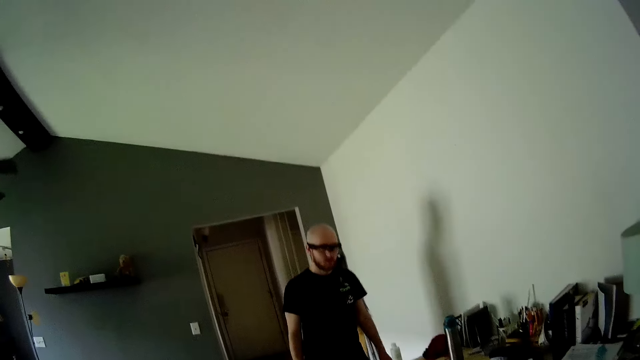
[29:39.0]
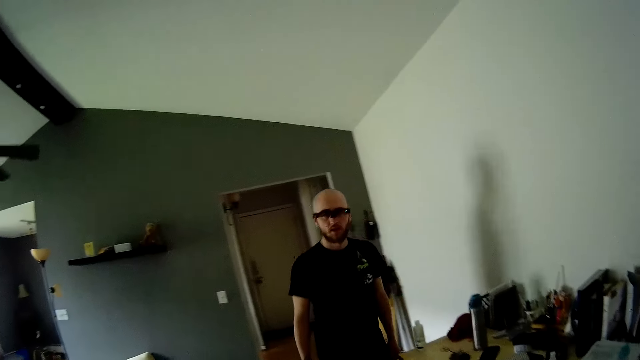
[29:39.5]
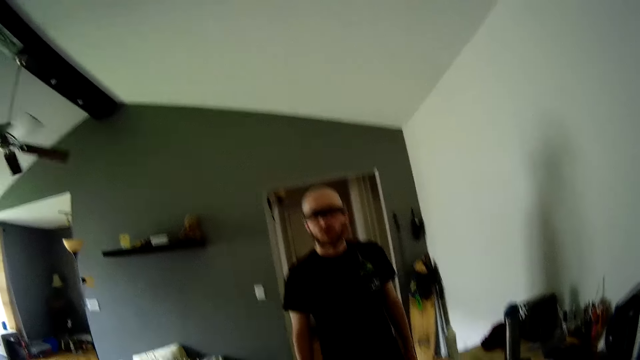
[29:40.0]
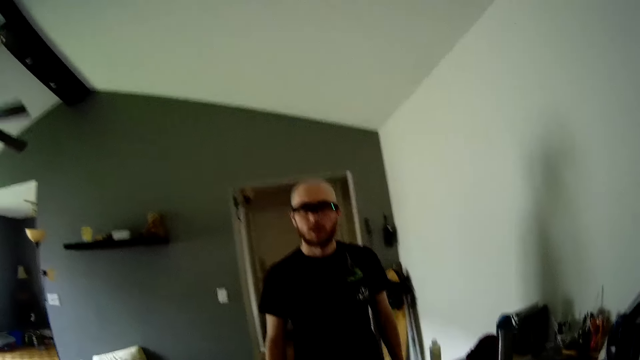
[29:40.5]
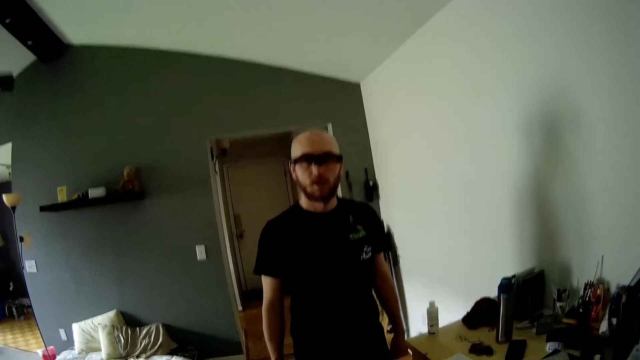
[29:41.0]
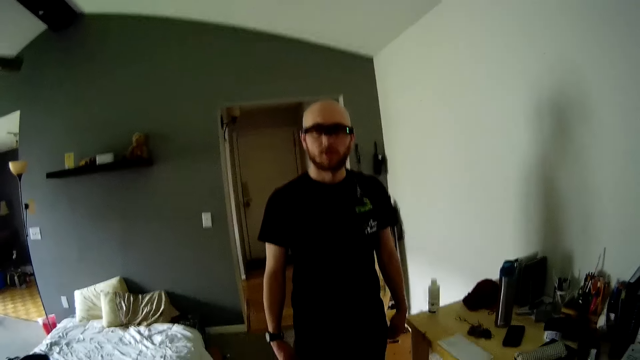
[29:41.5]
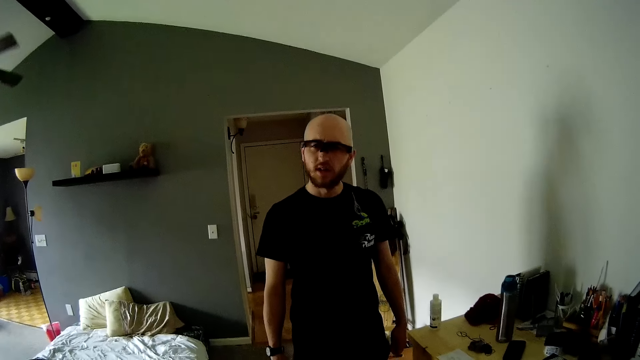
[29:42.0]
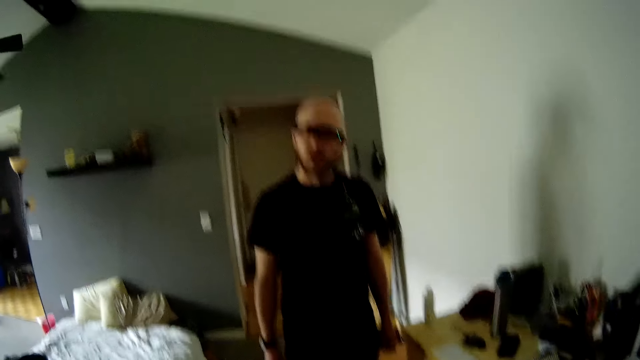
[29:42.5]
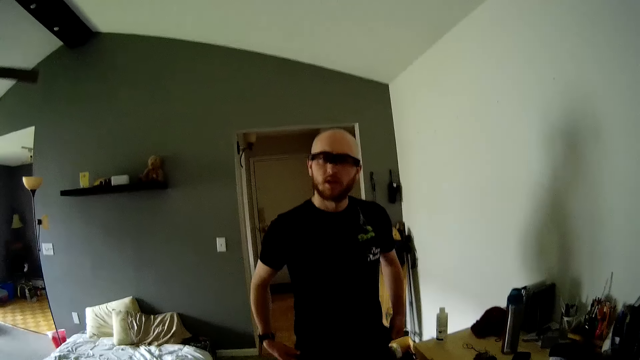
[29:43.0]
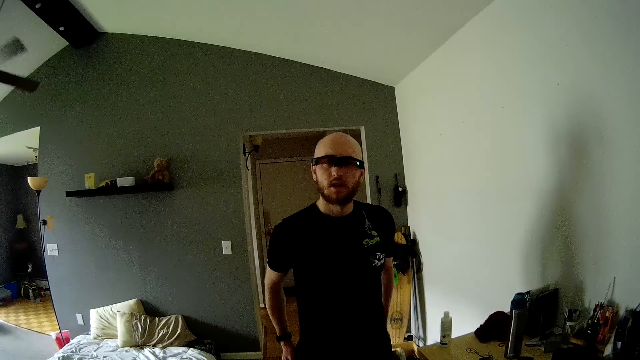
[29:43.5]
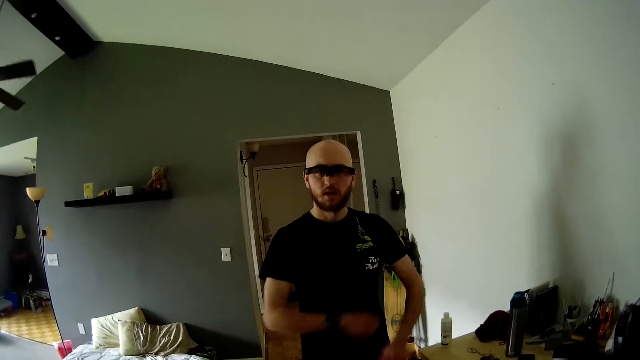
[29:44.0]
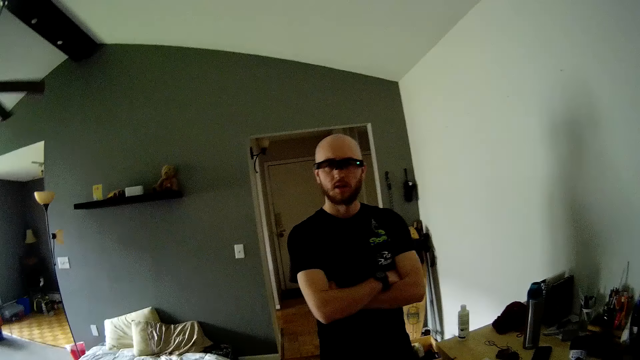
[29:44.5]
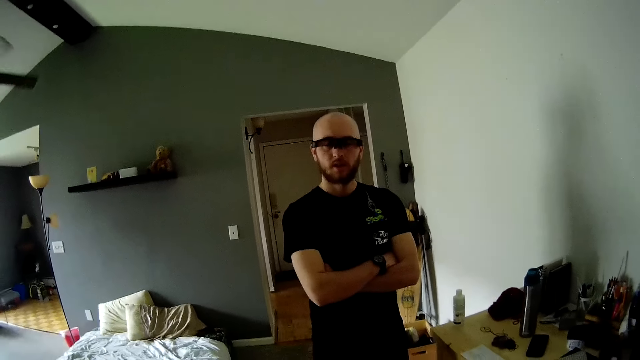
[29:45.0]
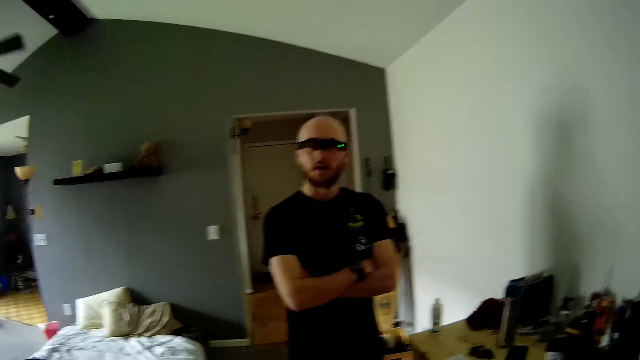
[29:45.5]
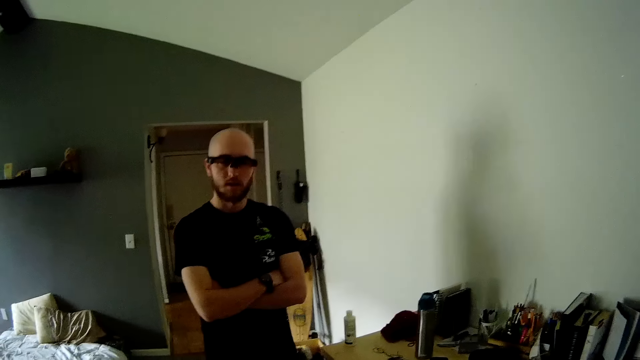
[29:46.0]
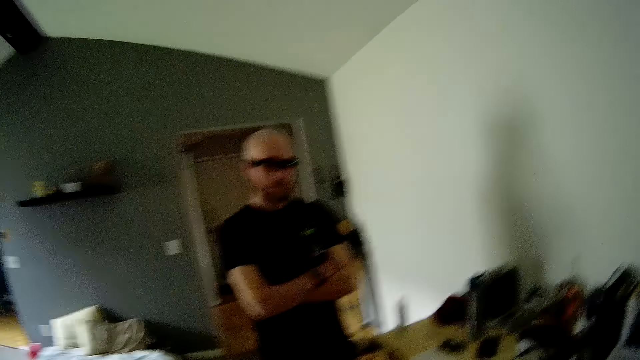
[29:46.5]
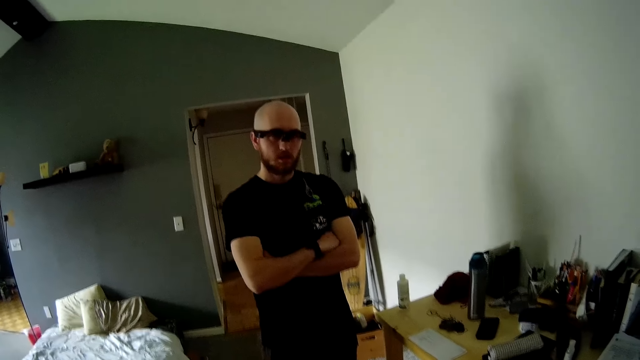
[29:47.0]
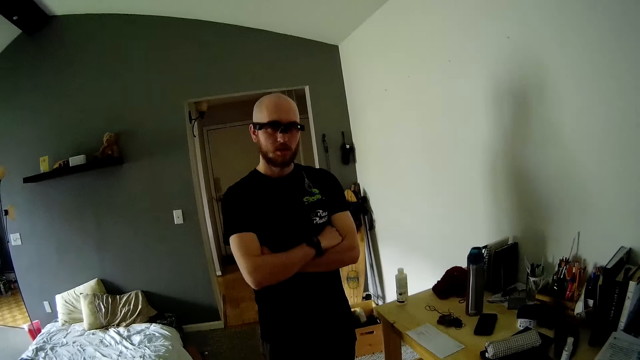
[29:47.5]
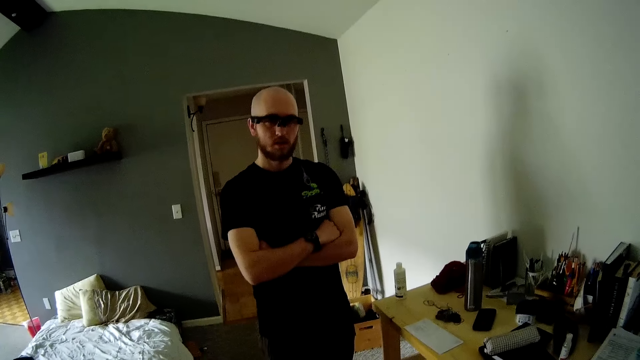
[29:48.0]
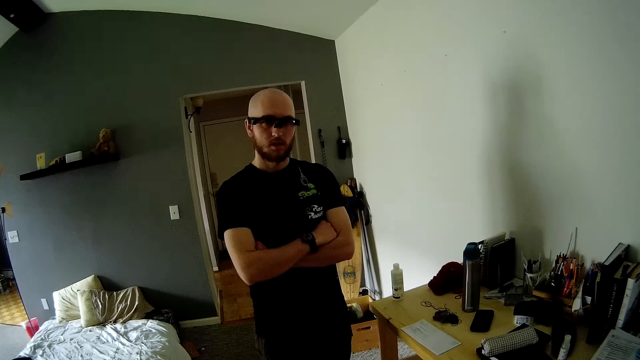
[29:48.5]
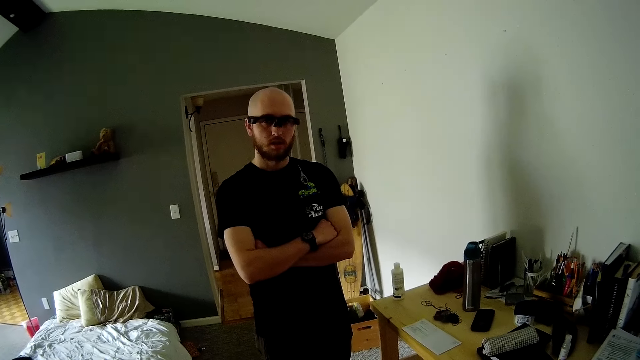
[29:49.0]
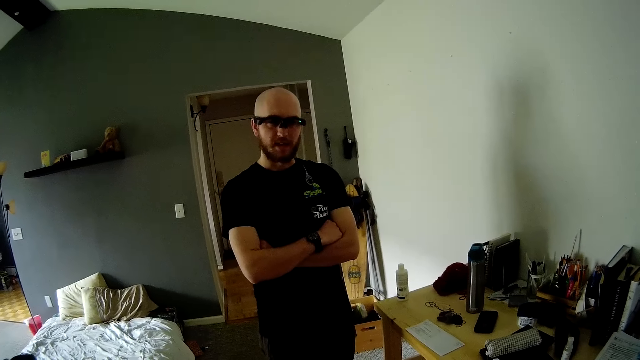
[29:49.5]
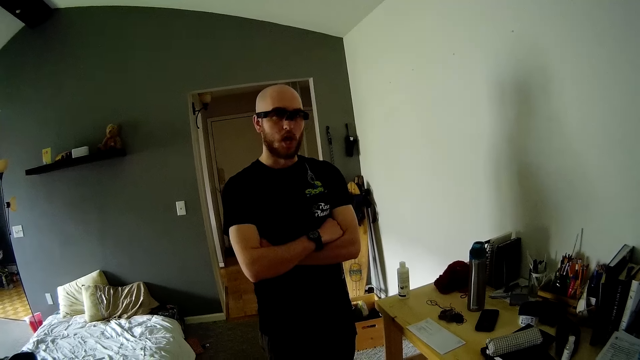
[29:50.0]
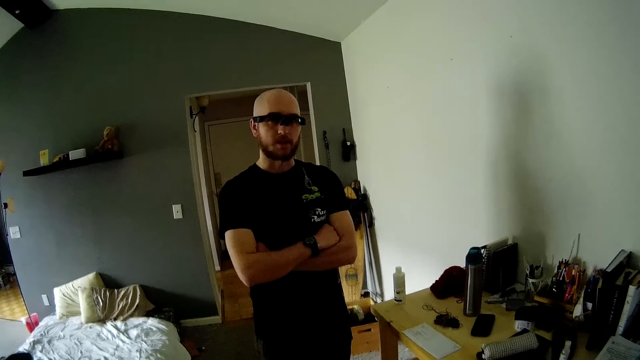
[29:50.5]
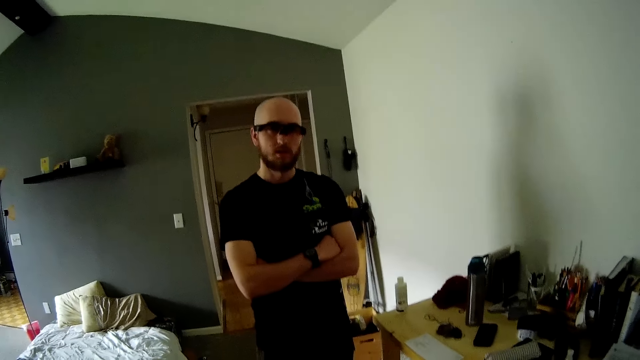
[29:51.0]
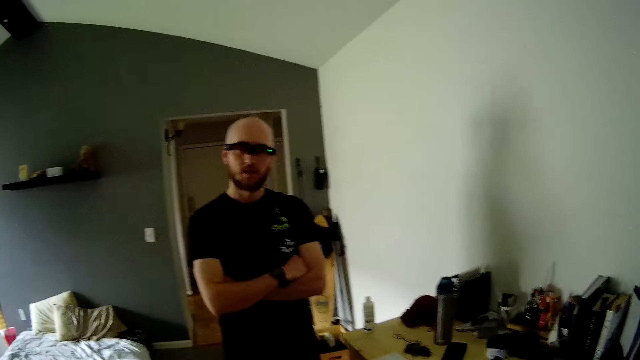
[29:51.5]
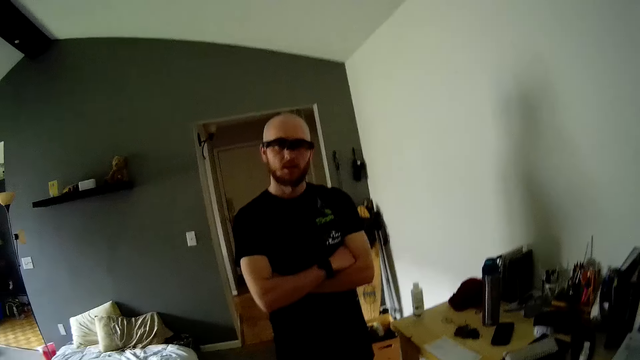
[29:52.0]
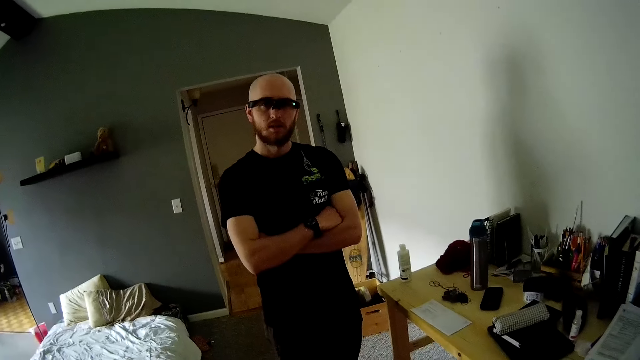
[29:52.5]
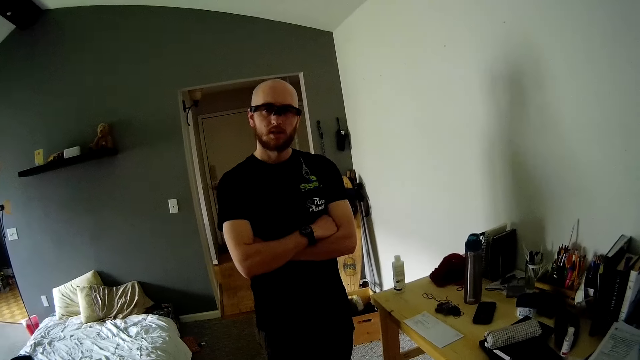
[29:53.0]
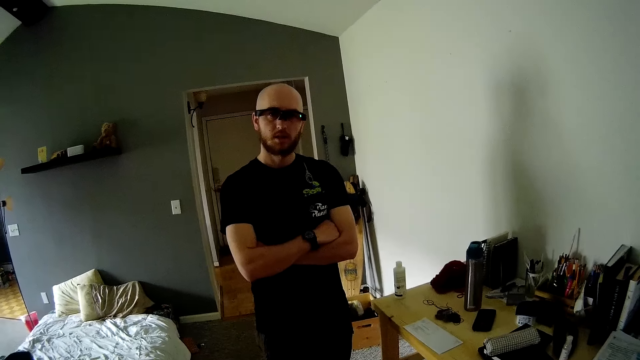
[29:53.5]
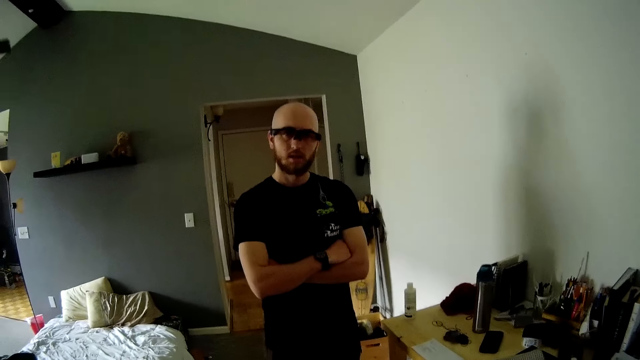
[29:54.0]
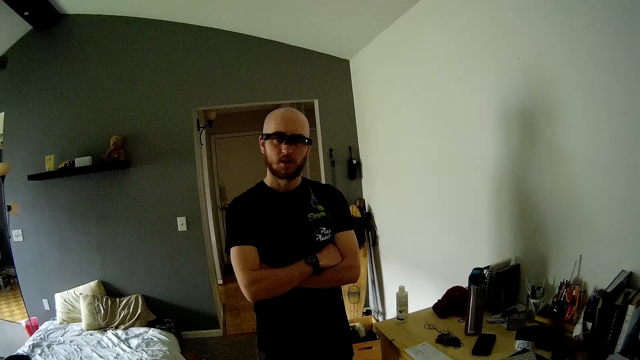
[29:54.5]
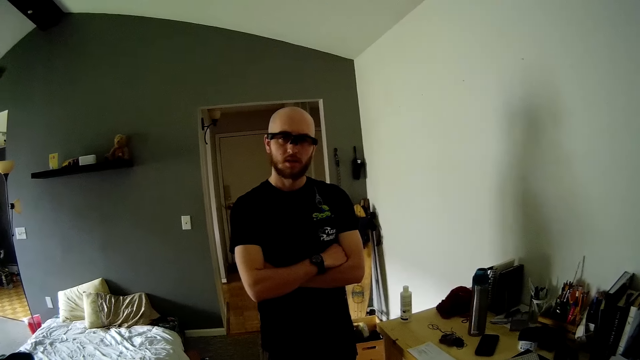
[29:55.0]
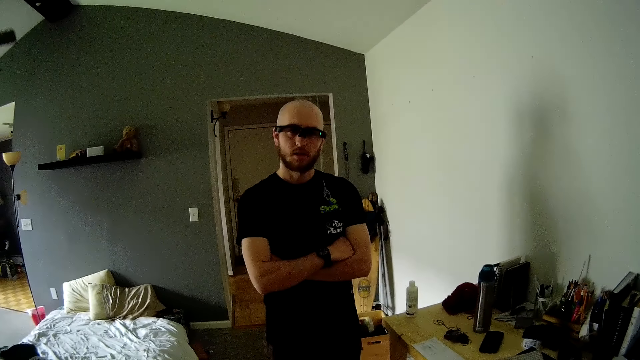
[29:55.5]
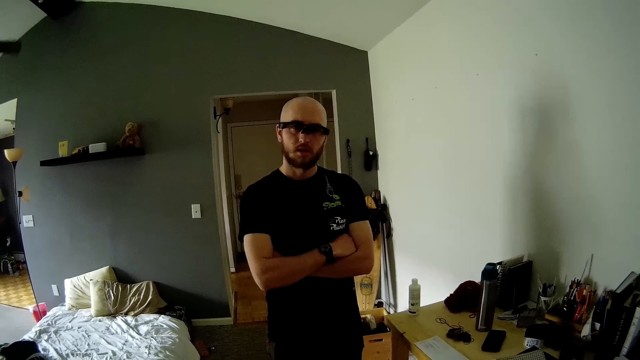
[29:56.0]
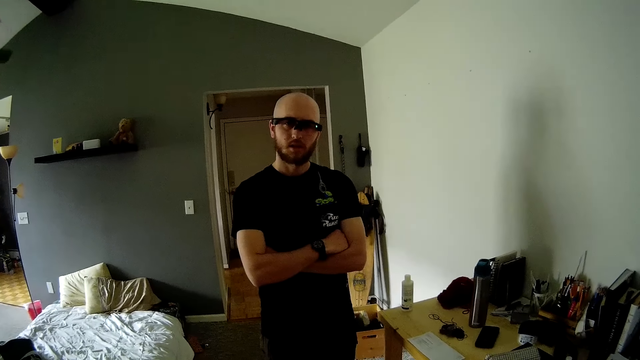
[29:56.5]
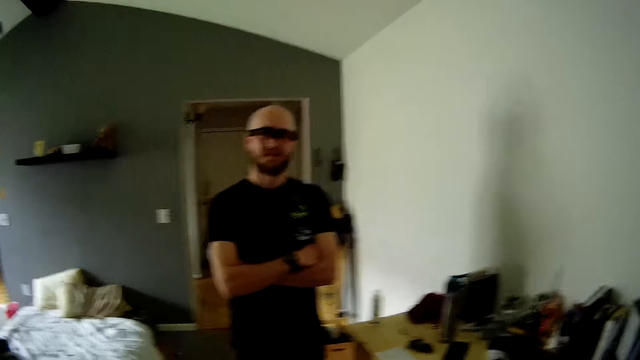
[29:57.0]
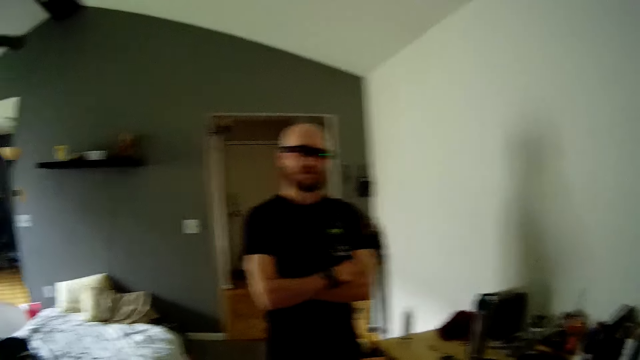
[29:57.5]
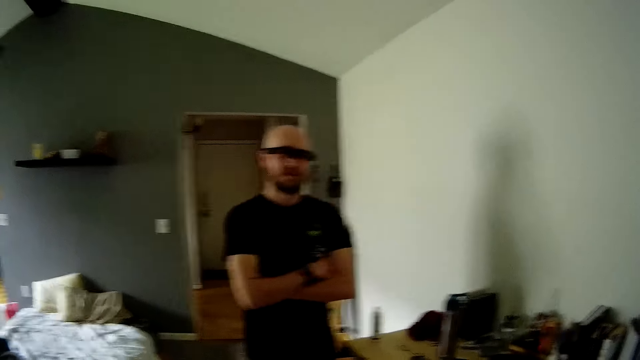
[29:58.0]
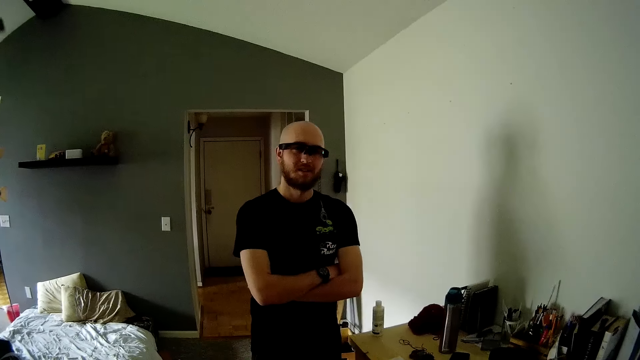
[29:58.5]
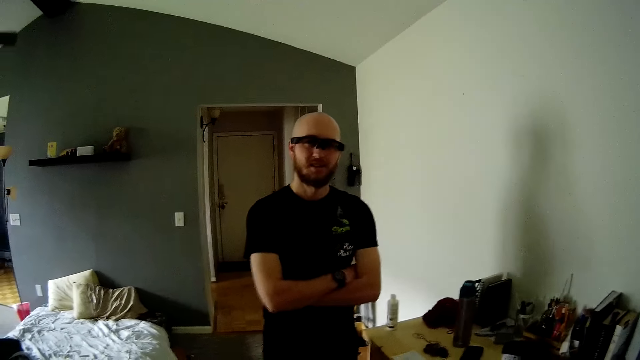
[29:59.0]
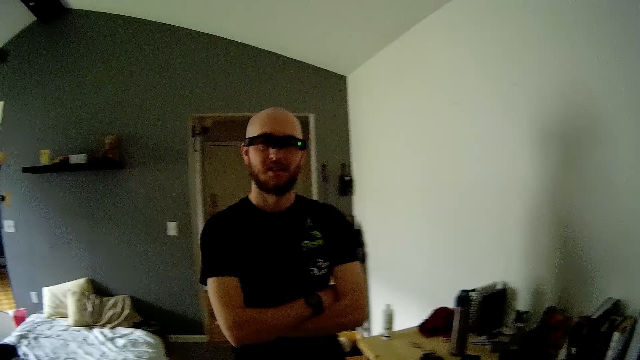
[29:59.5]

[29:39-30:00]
A man walks around. The man converses with the camera wearer. The man shows gestures to the camera wearer. The man adjusts his top with both hands. The man folds his arms across his chest. The man converses with the camera wearer. The camera wearer looks around.
